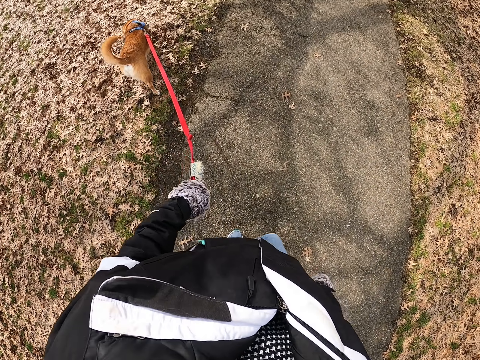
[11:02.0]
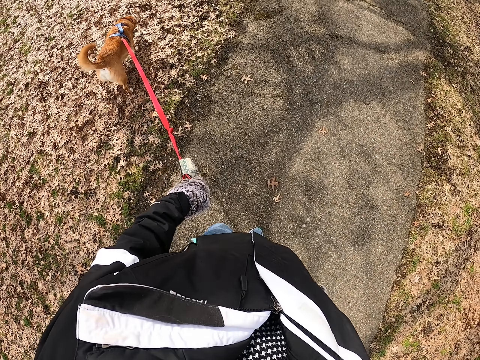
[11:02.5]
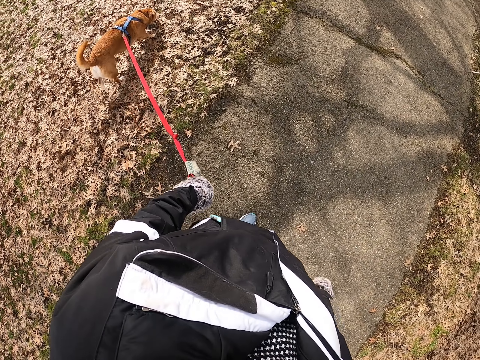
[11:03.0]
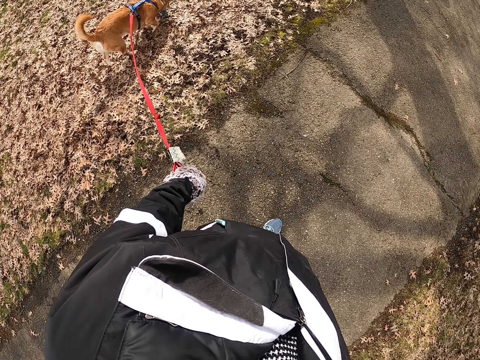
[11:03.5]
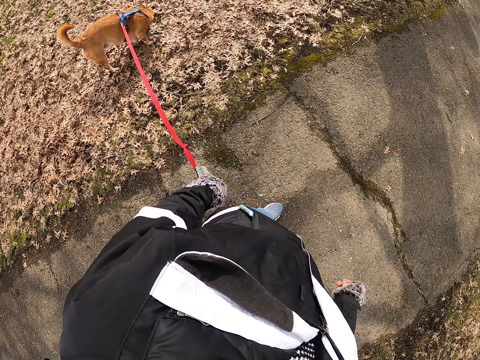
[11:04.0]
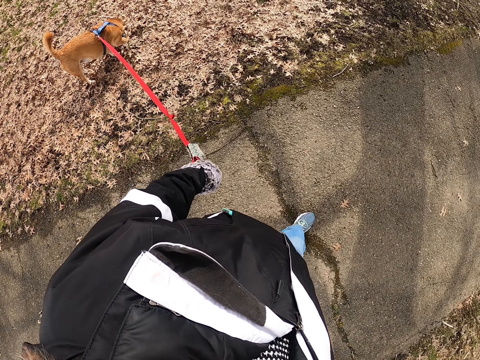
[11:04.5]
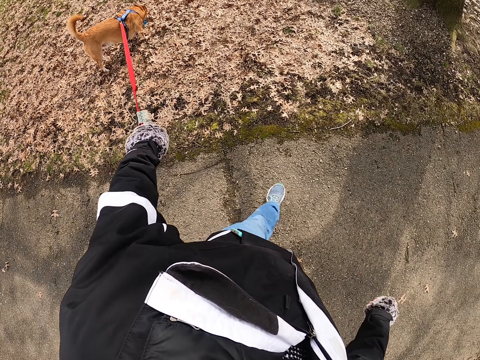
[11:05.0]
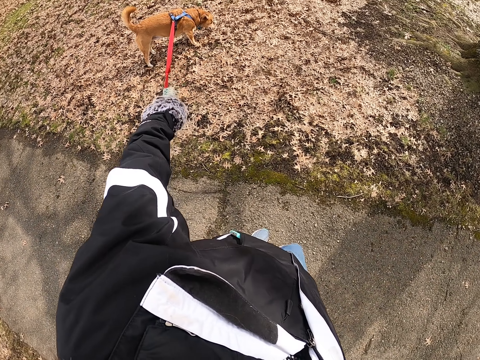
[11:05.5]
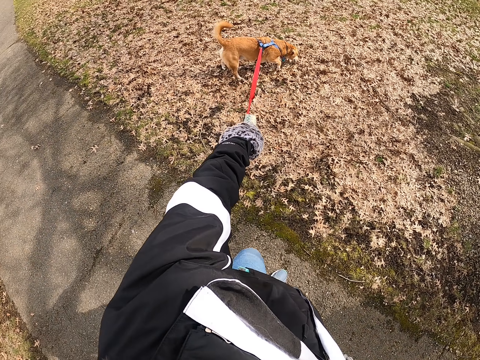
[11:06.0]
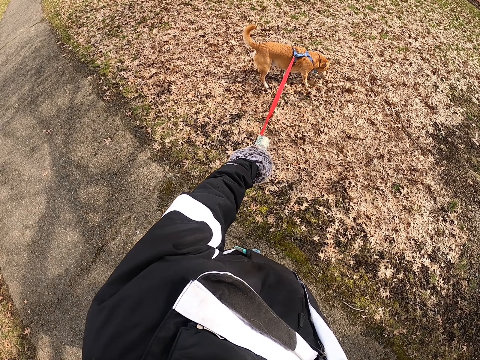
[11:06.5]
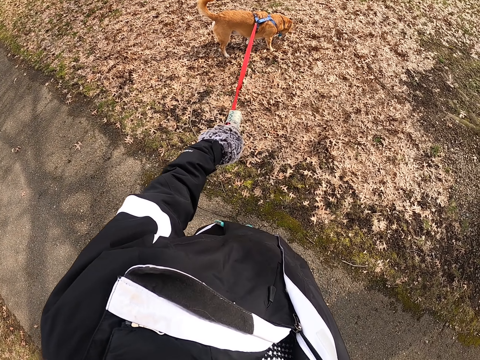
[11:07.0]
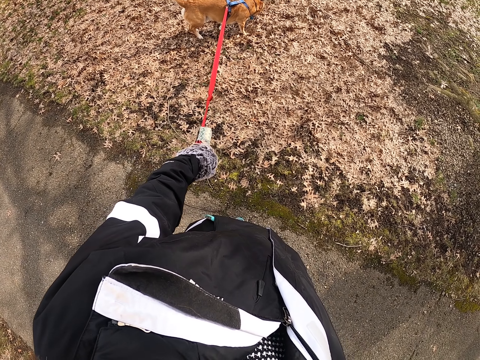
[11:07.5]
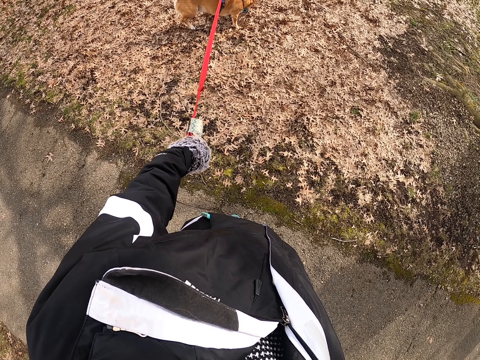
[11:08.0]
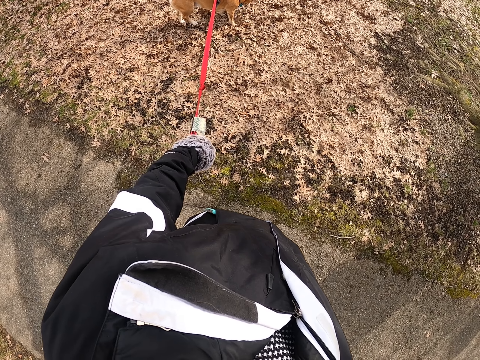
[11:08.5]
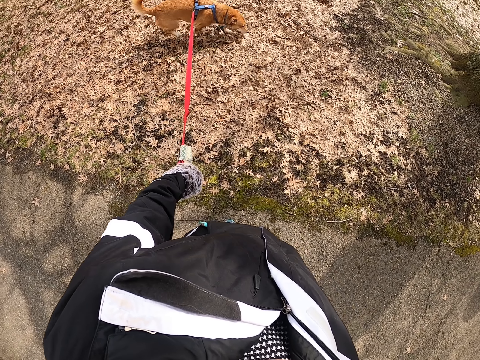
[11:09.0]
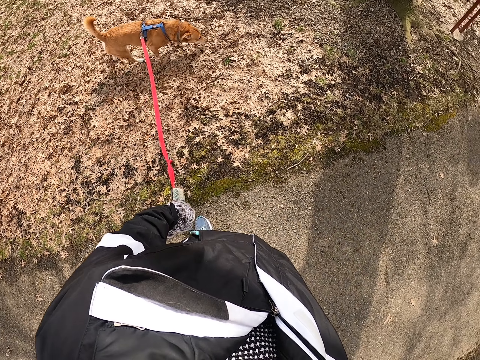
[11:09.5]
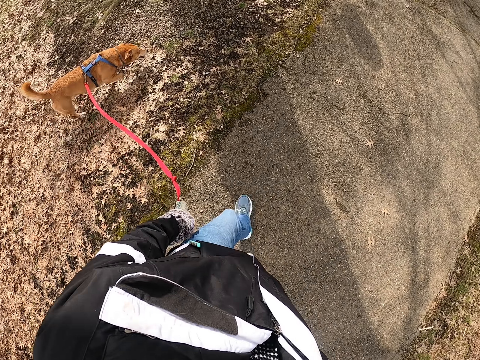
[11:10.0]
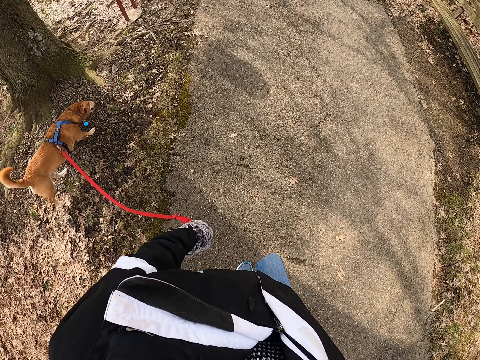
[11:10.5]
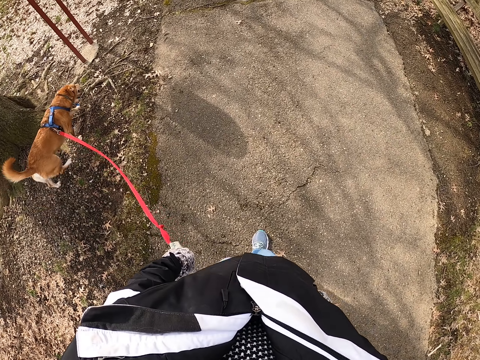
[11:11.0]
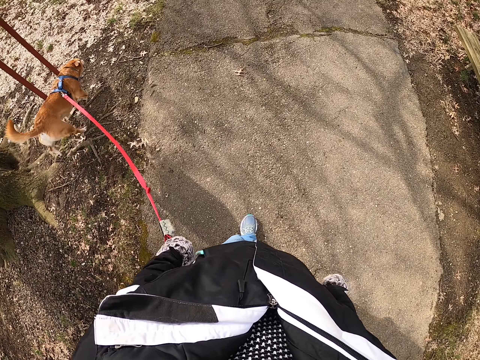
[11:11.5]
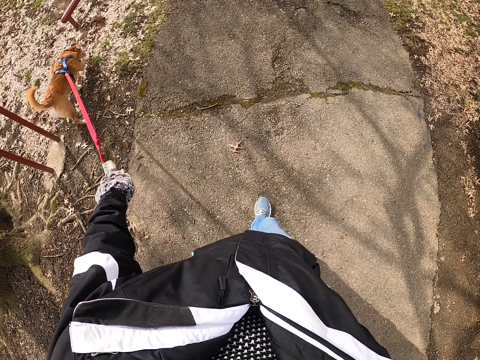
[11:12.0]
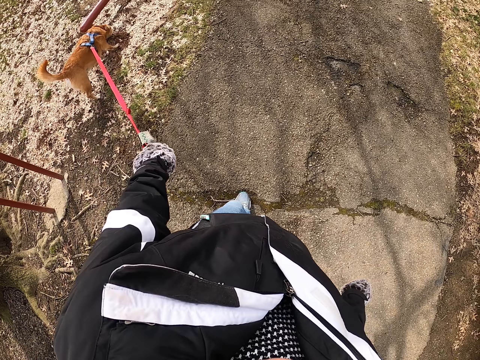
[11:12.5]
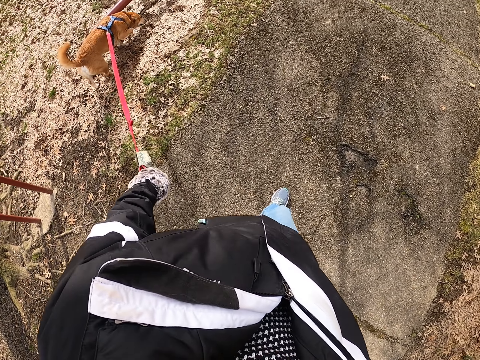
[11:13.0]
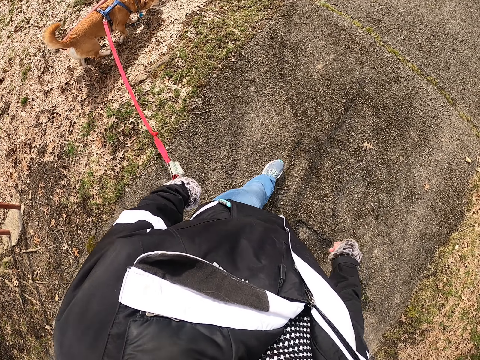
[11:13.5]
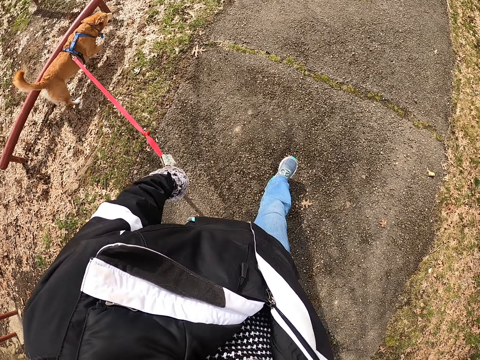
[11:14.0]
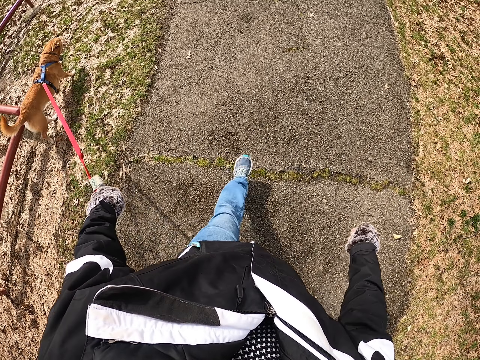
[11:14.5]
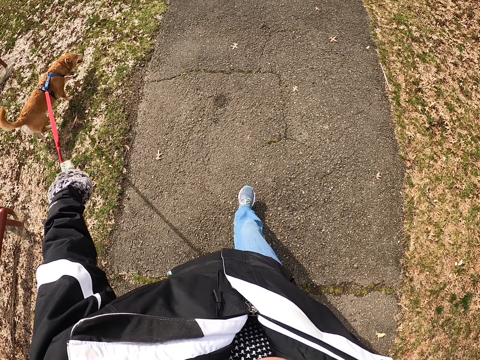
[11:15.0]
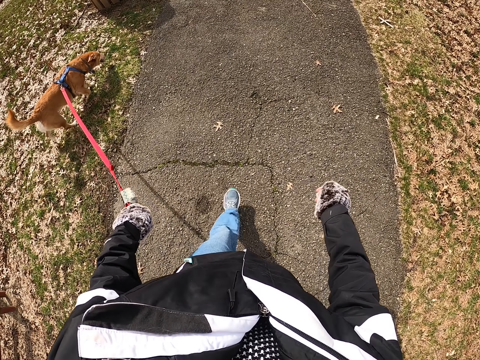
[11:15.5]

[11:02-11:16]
The camera wearer stands on the road with a dog. They look at the dog. They stop. They walk on the road with the dog.

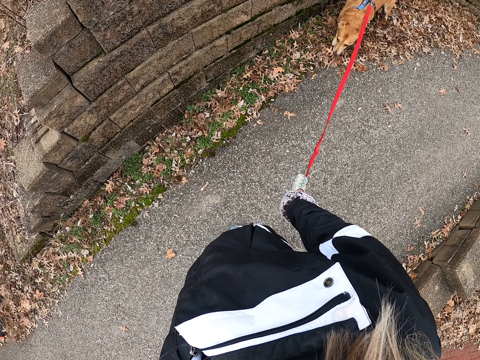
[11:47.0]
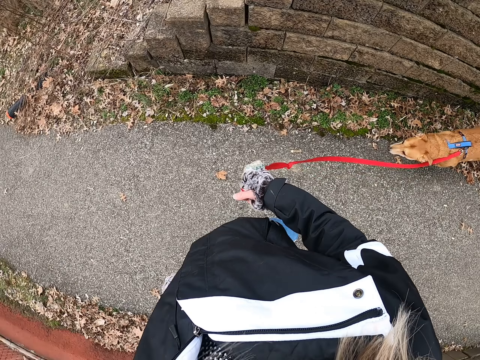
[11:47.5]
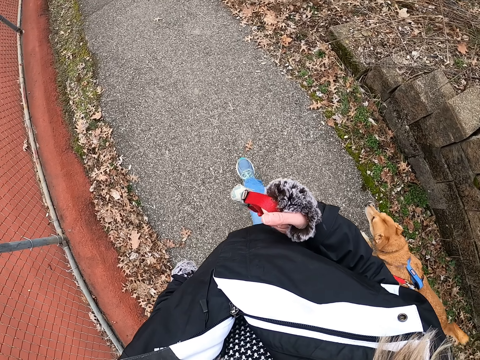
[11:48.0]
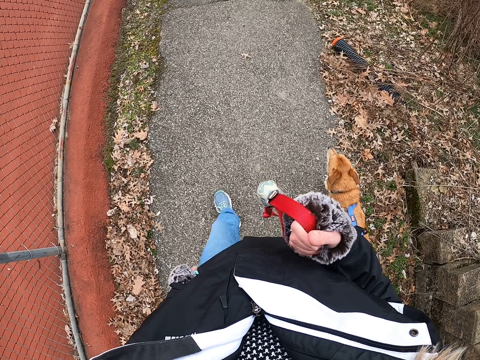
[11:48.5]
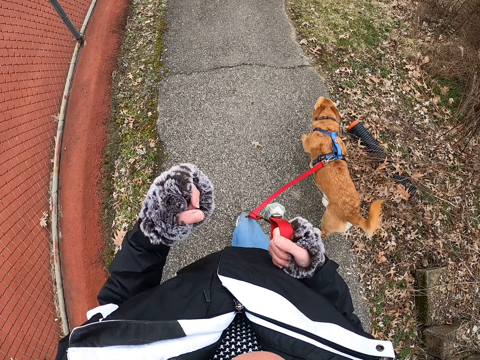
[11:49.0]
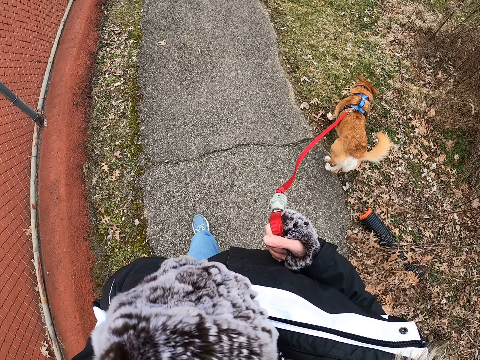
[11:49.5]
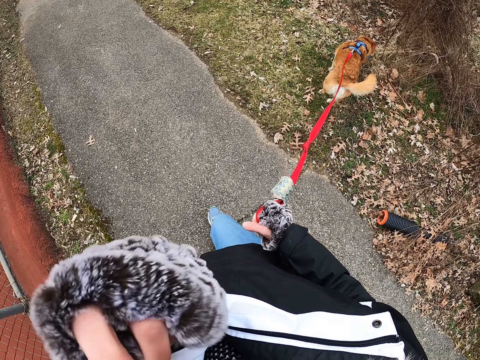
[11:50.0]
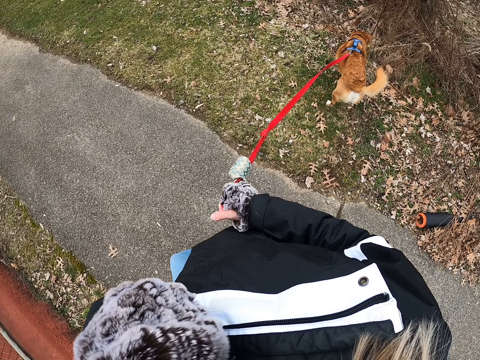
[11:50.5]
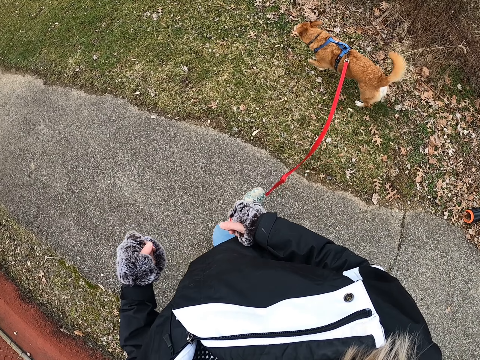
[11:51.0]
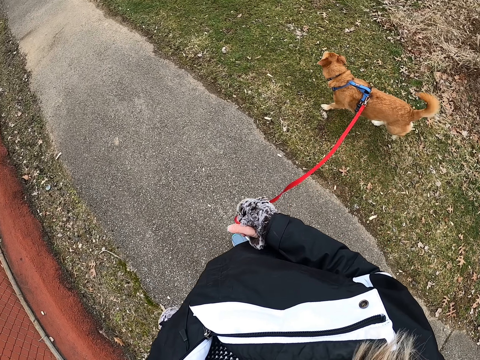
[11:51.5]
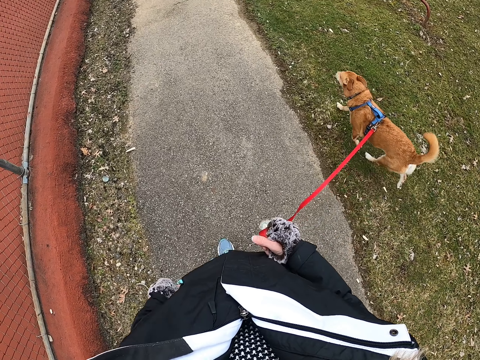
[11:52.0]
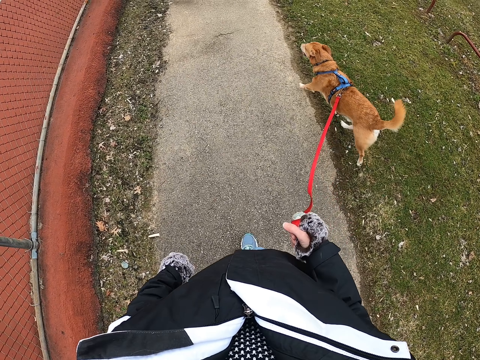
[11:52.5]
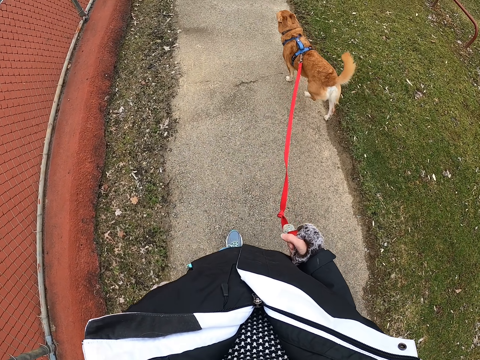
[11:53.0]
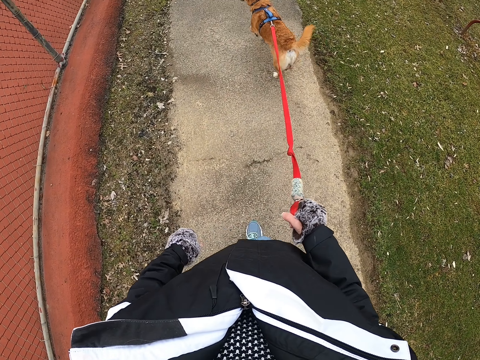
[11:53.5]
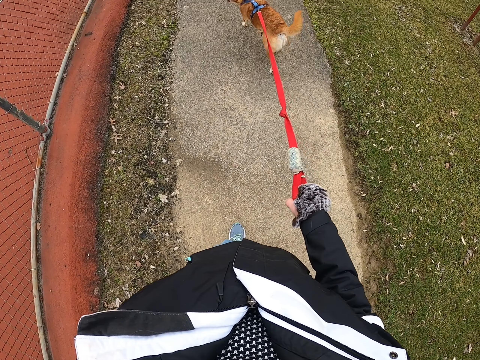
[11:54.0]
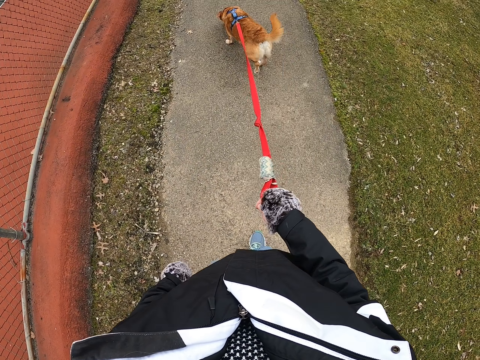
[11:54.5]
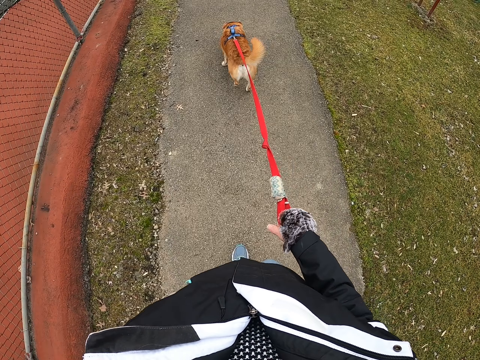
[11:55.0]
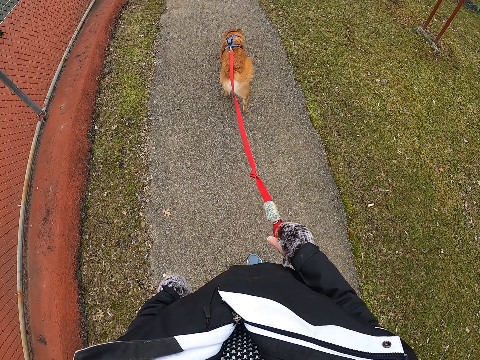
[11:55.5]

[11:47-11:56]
The camera wearer walks the dog on the road and lifts the leash. They touch their face with the left hand. They walk on the road with the dog.

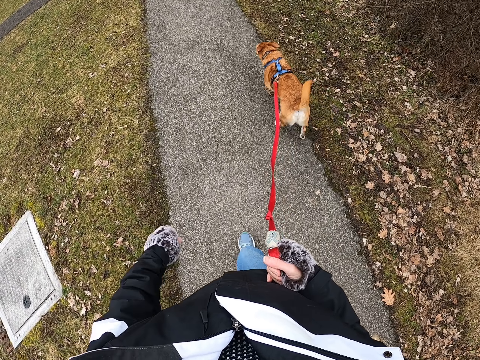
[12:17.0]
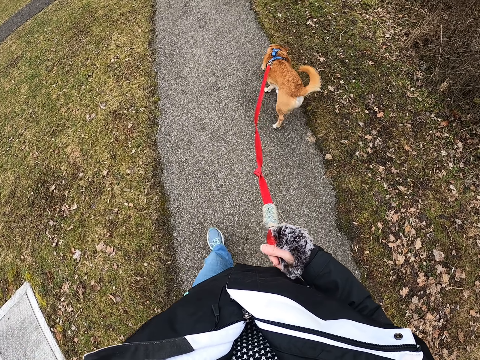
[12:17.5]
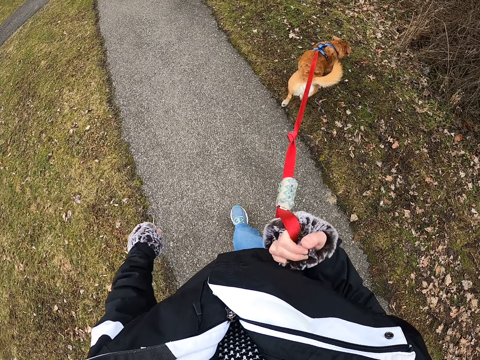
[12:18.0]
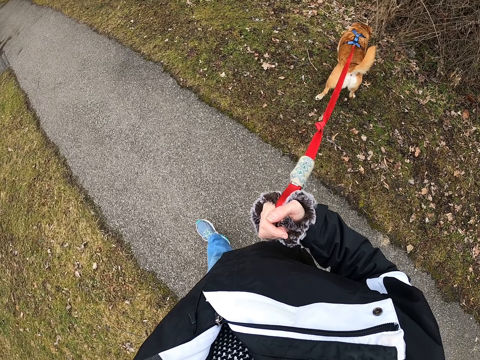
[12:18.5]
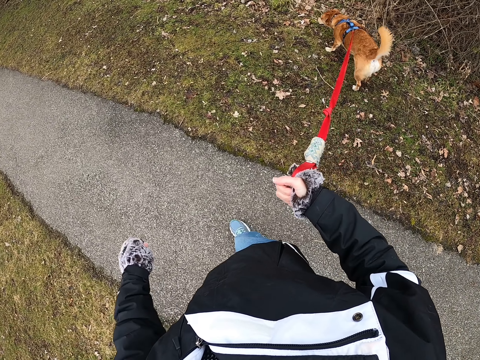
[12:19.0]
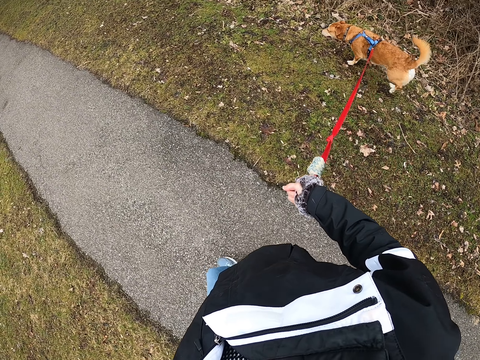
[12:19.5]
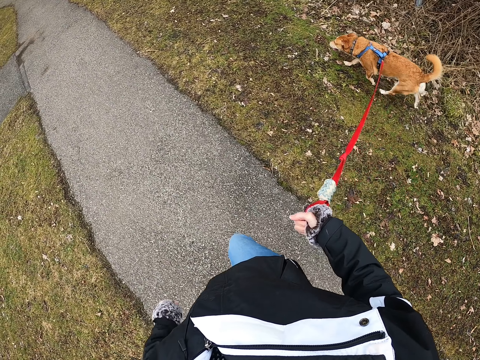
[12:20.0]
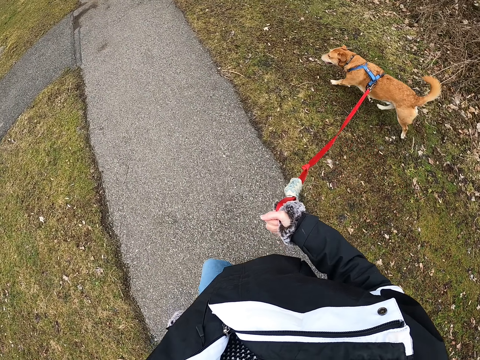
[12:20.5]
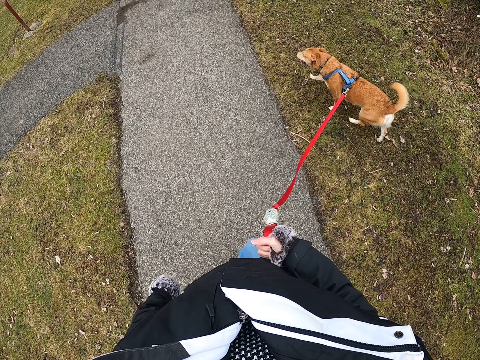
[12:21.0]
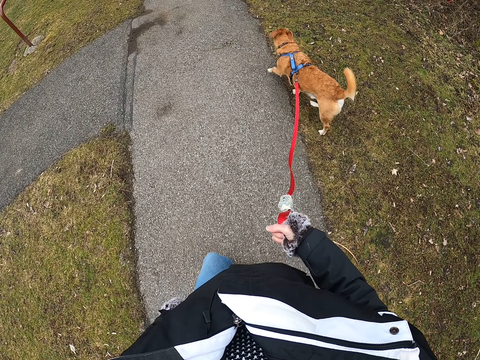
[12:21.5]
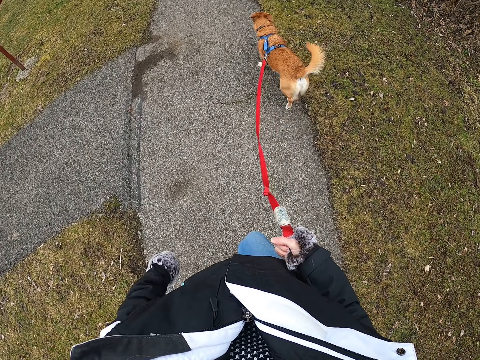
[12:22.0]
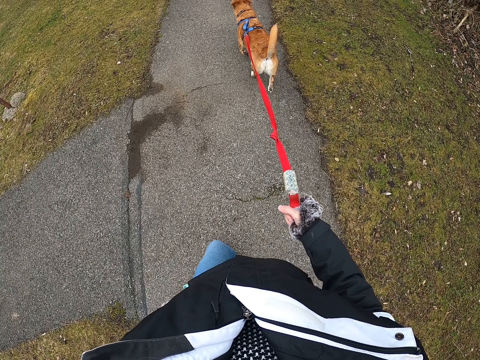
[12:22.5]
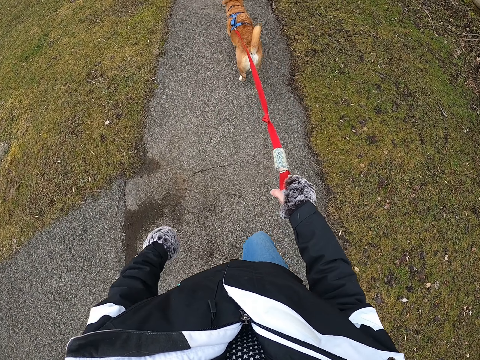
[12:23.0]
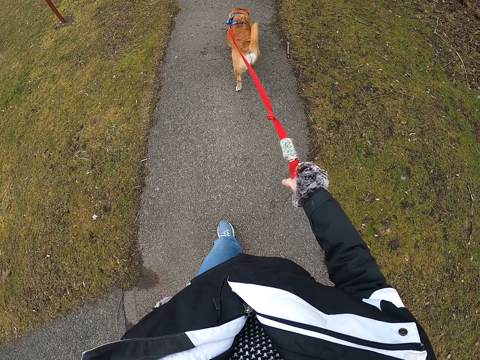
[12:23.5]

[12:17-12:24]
The camera wearer walks the dog and pulls the dog leash.
